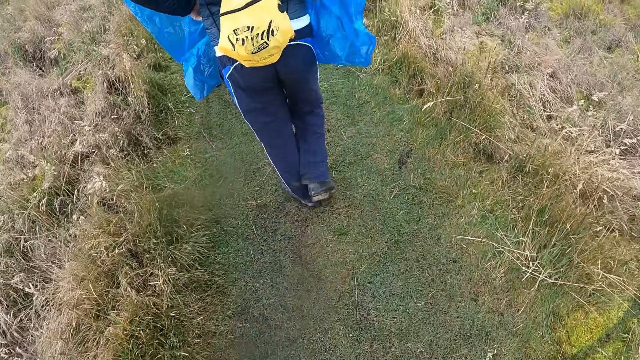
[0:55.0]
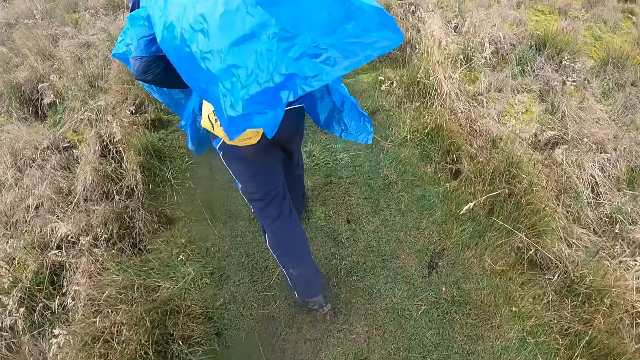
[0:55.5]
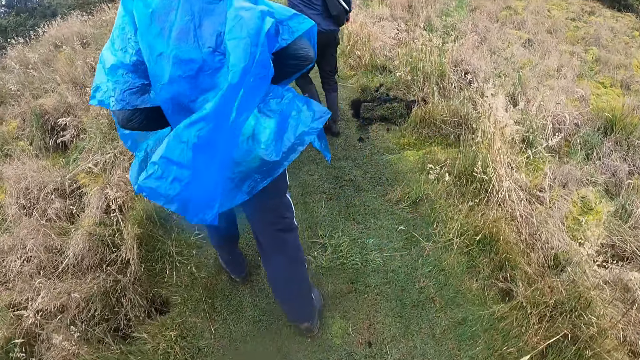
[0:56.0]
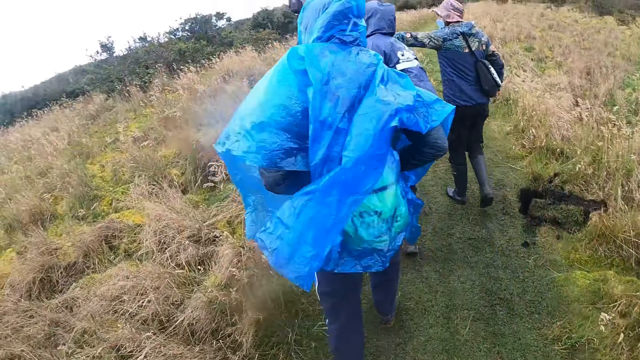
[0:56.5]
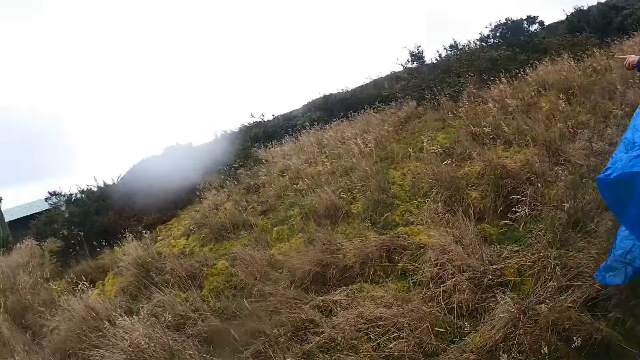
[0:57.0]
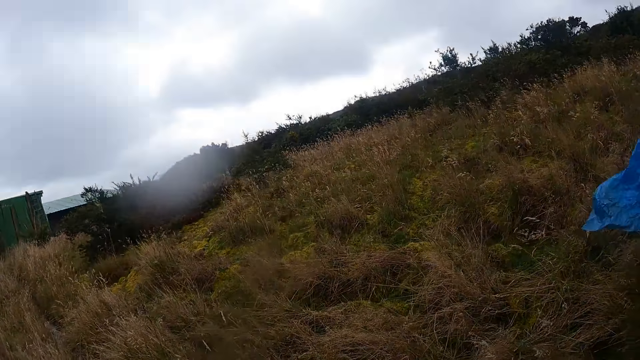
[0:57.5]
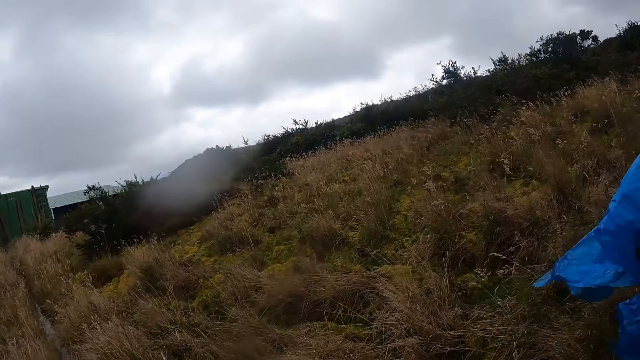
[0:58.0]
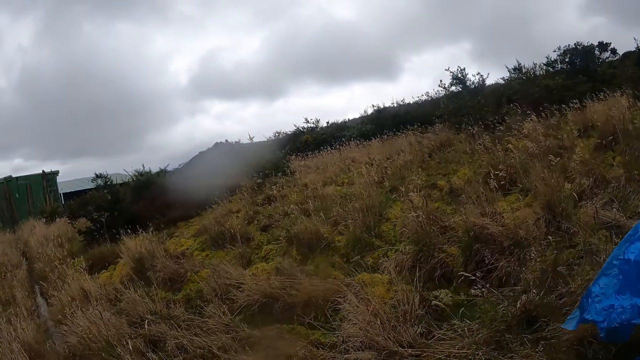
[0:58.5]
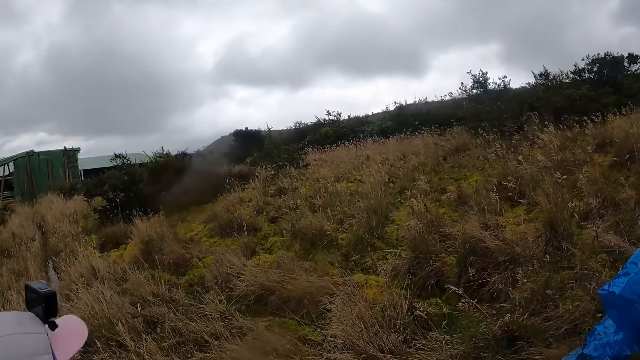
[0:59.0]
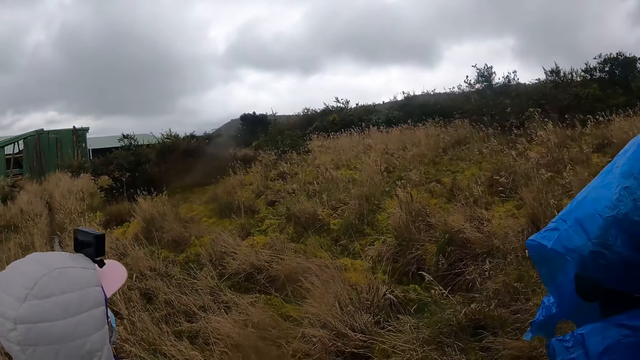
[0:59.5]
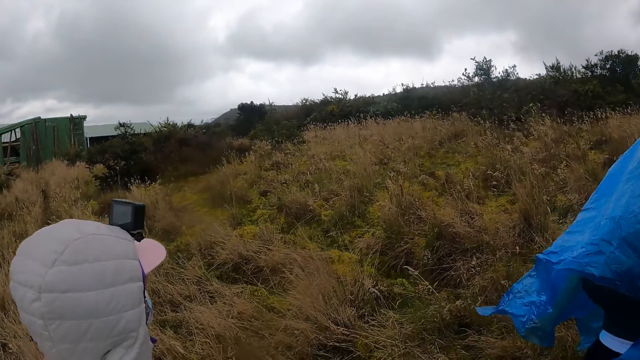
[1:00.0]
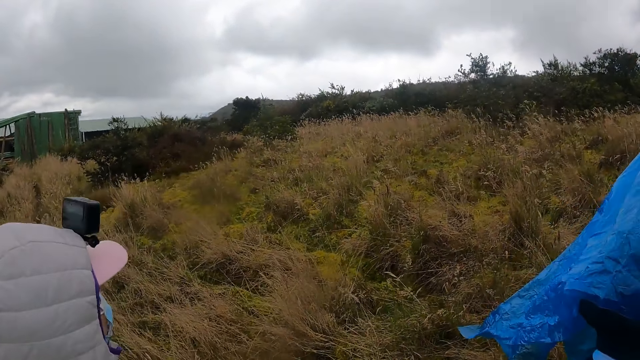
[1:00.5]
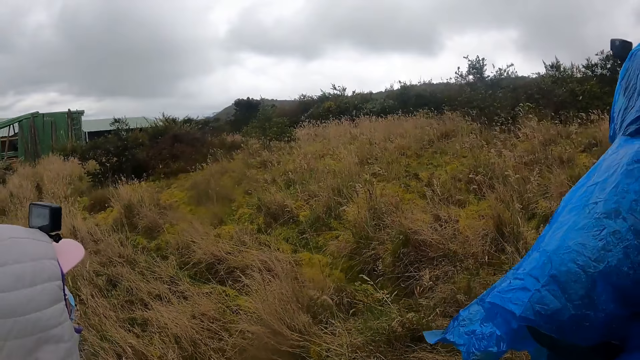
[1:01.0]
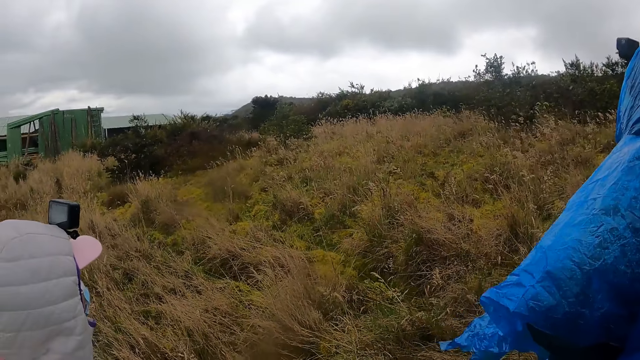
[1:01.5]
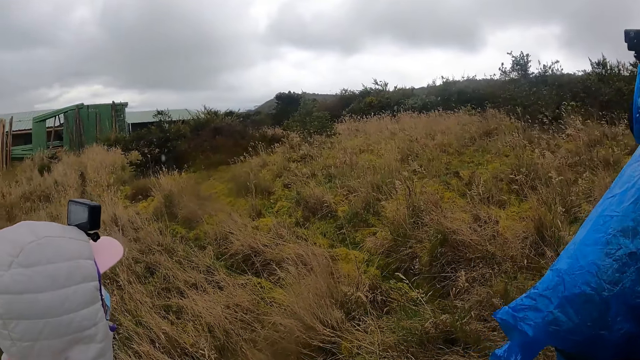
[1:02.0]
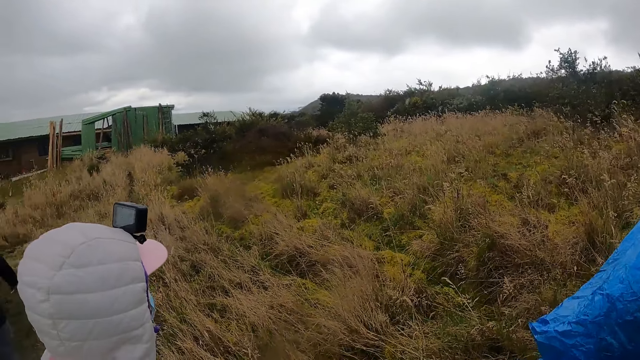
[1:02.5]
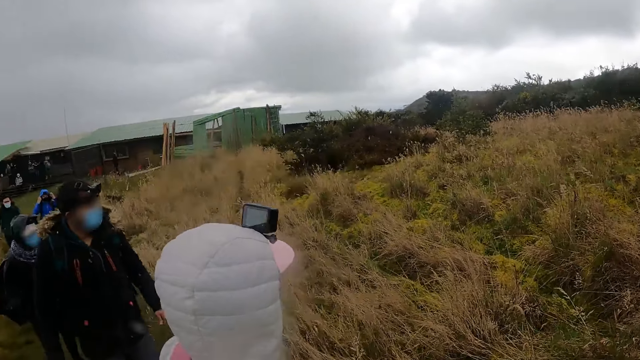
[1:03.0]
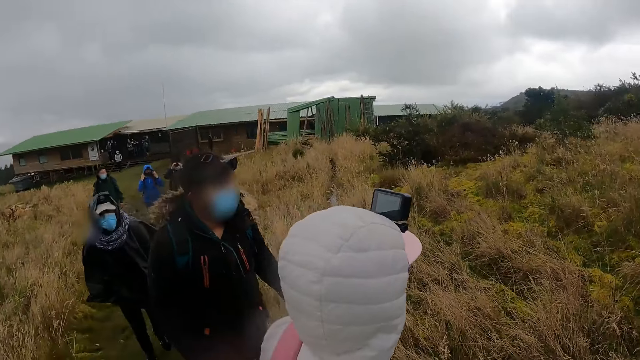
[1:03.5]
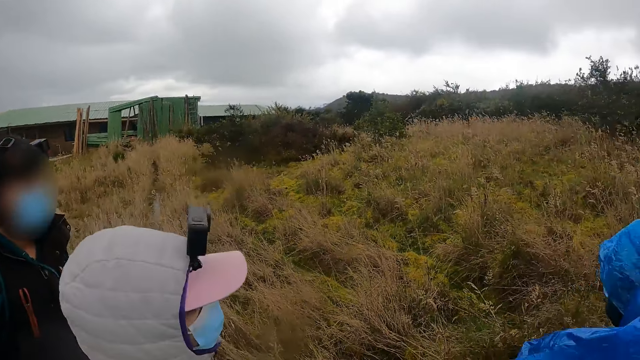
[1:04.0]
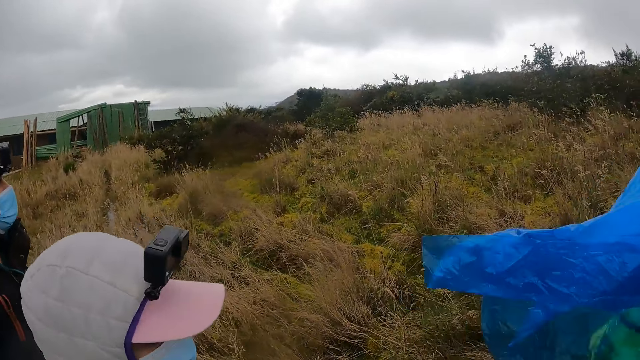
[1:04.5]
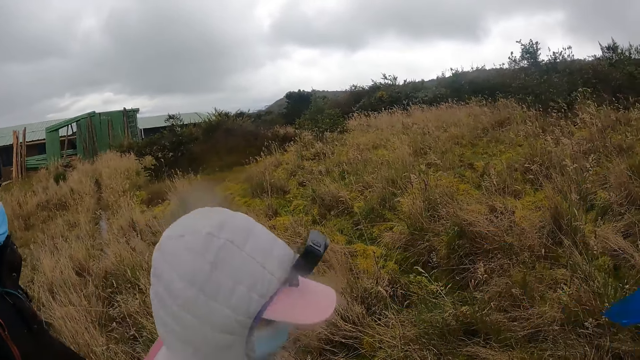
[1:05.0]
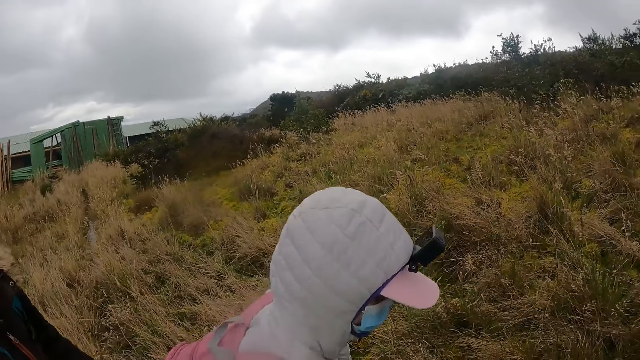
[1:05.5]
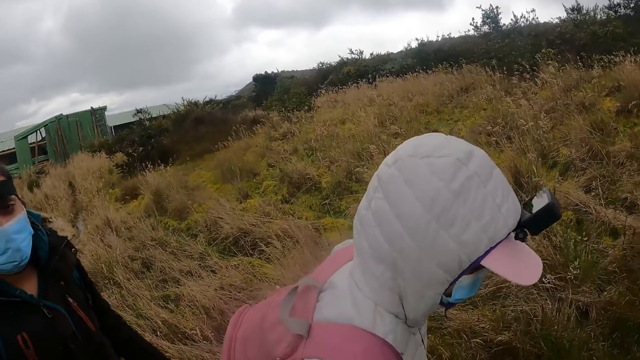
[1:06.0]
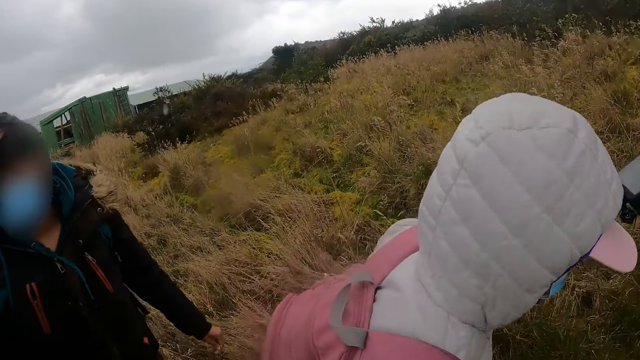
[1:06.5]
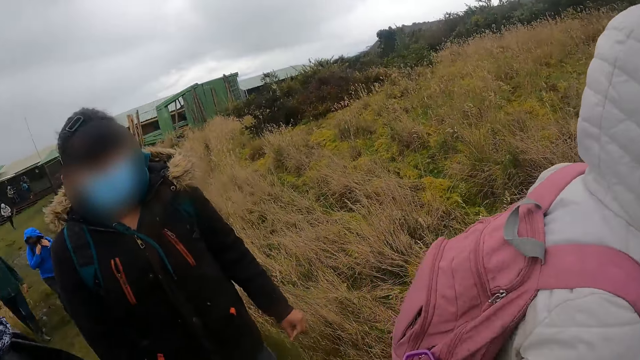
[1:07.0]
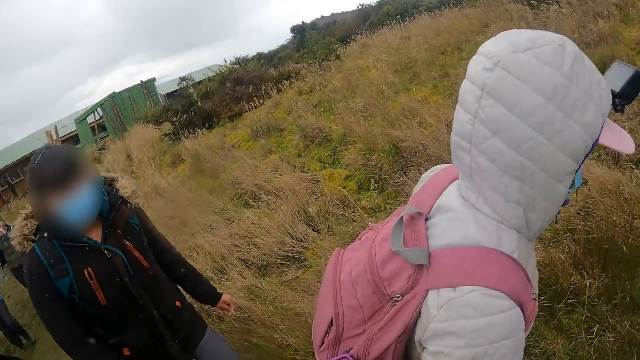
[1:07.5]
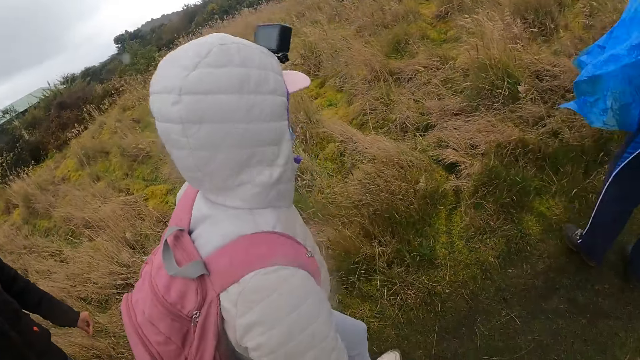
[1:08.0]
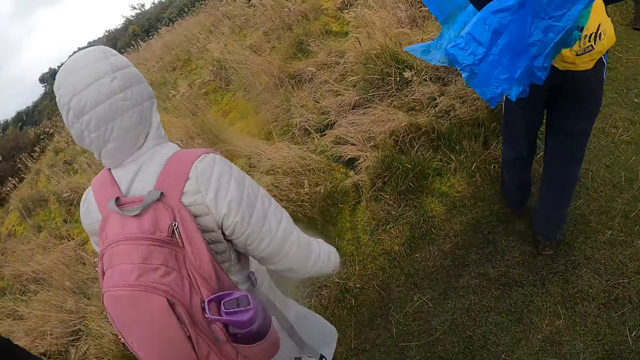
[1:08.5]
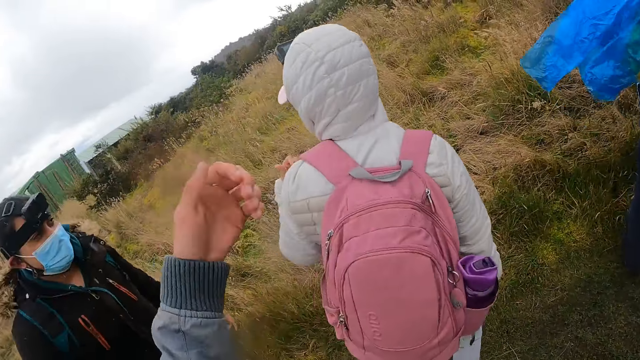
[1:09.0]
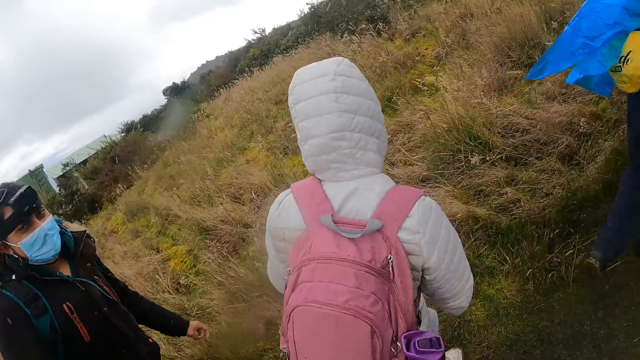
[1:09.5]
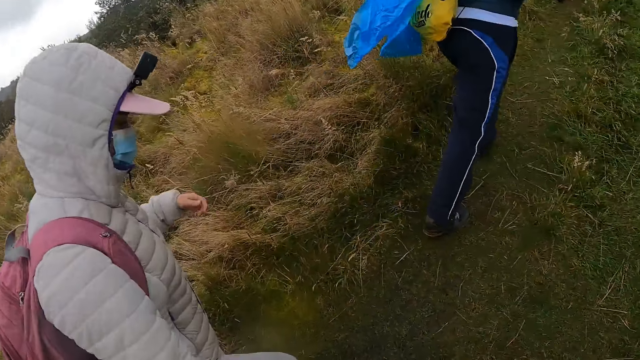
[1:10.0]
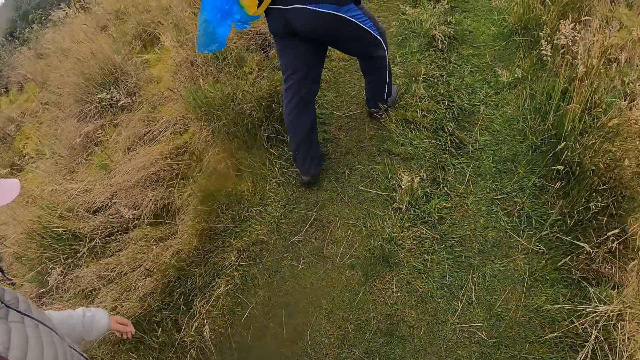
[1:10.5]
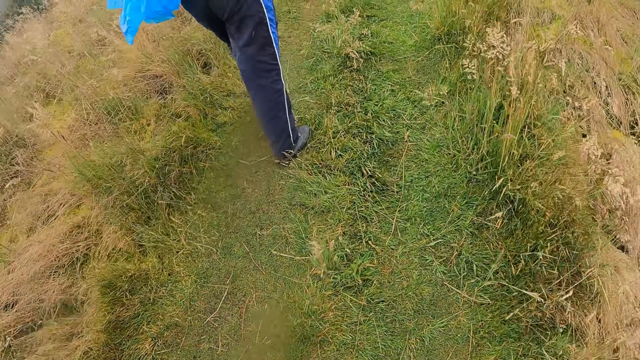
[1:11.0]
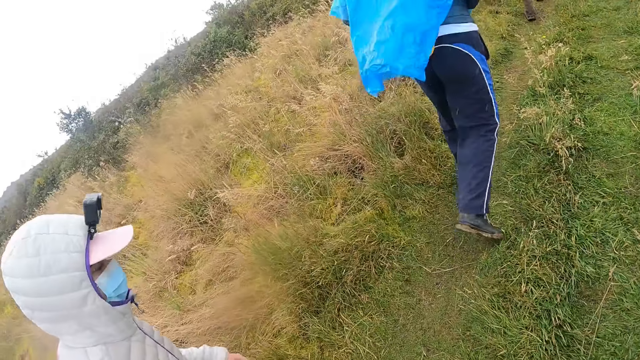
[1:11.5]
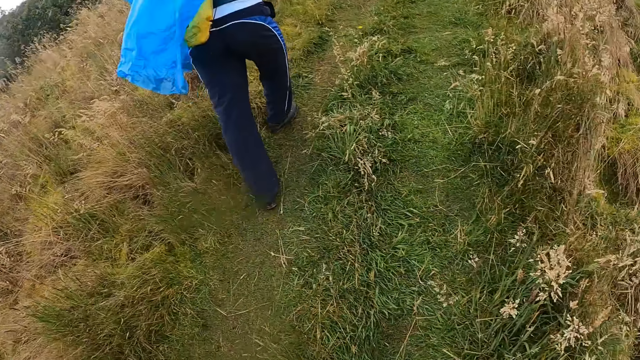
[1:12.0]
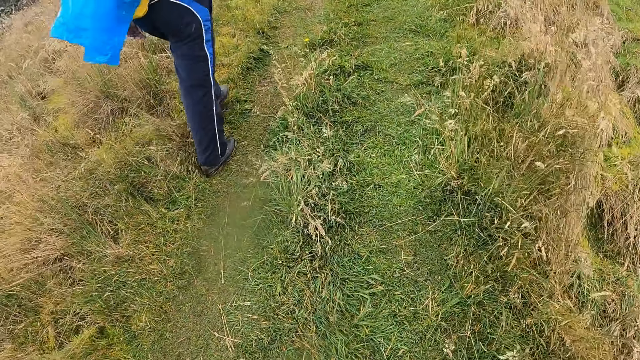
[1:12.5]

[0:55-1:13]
The man puts his hands in the pocket of his jacket. The camera wearer looks around. They walk in the area.

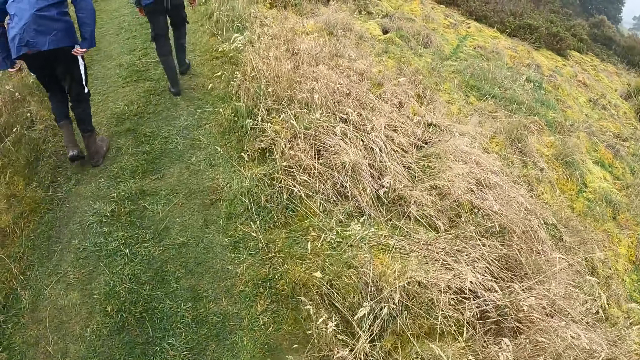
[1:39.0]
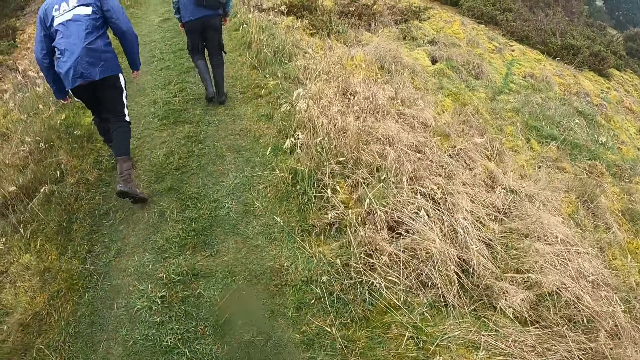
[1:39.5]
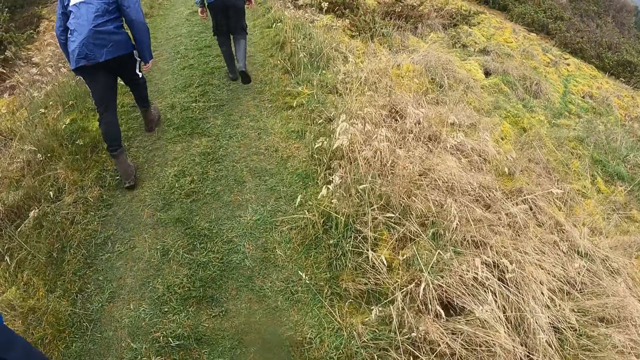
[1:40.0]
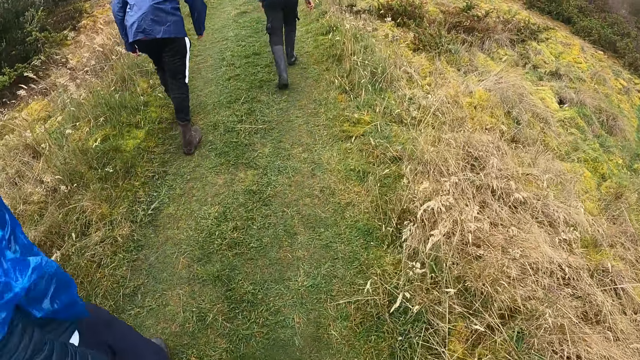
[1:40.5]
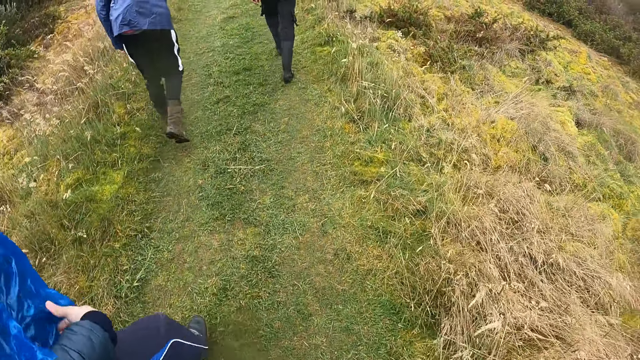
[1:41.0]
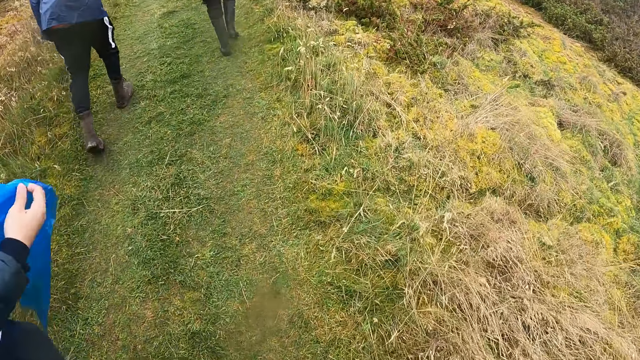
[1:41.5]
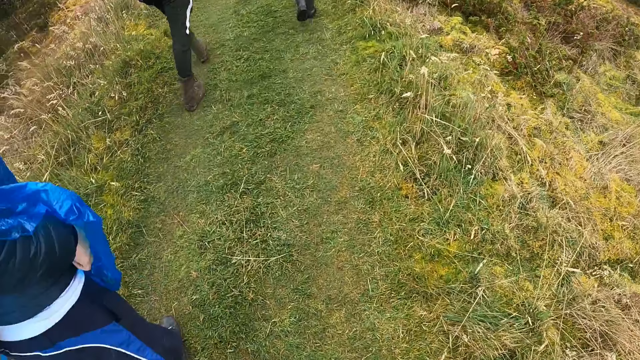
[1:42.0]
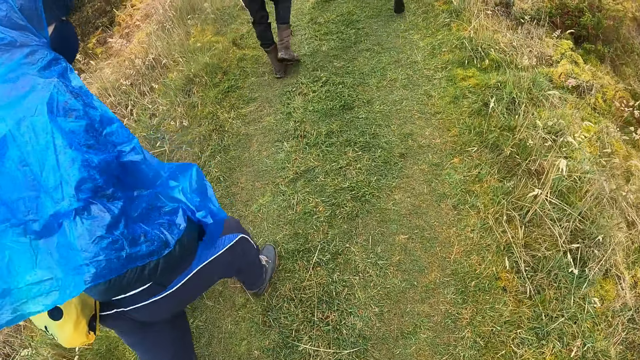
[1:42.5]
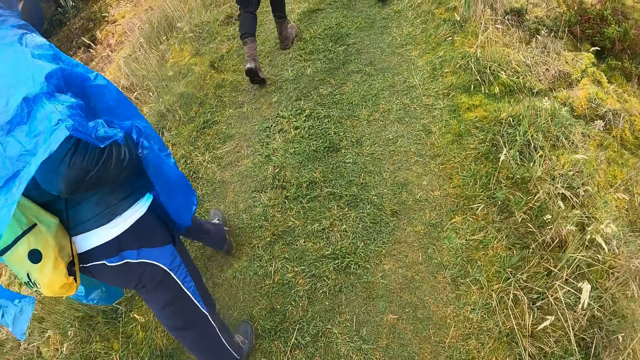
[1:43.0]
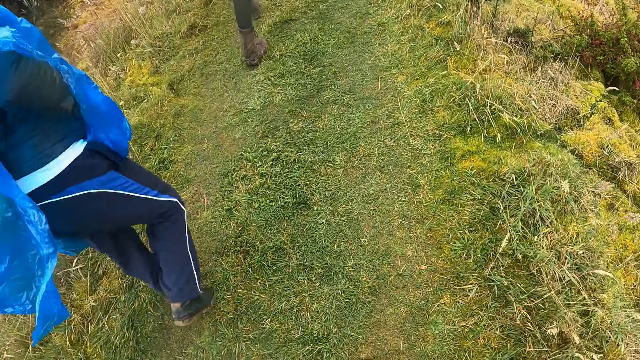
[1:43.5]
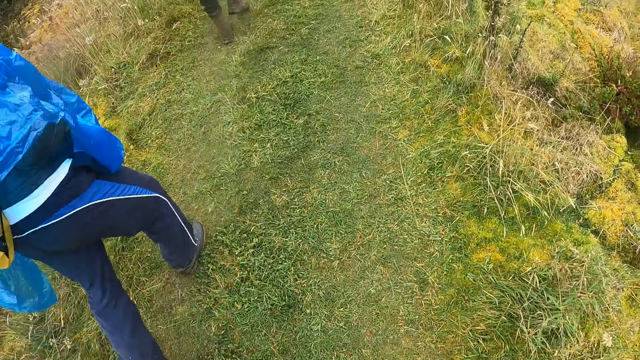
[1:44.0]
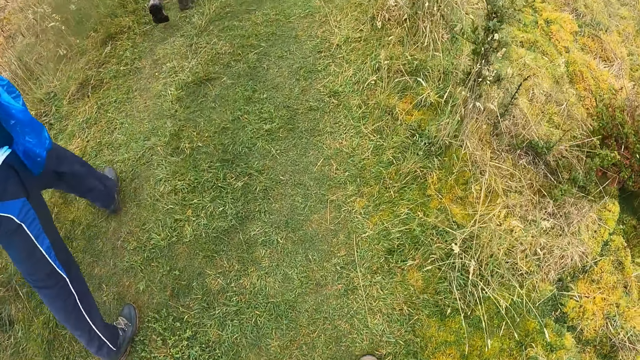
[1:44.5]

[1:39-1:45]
The man adjusts his raincoat with his right hand and puts his right hand in the pocket of his jacket.
